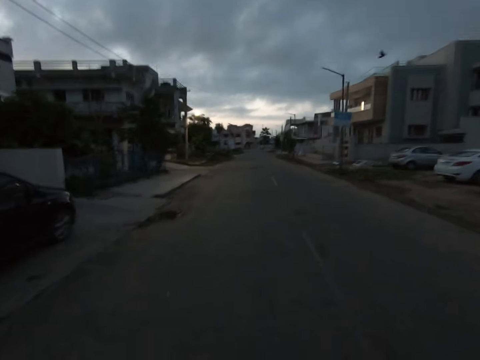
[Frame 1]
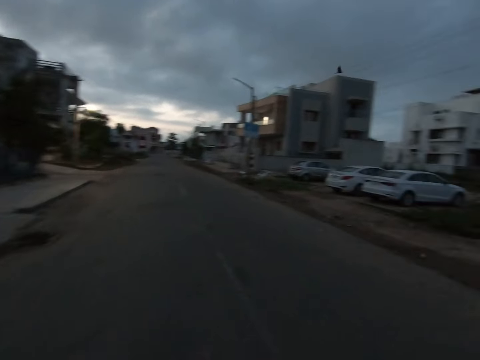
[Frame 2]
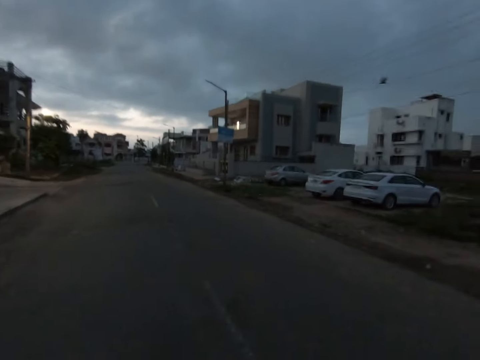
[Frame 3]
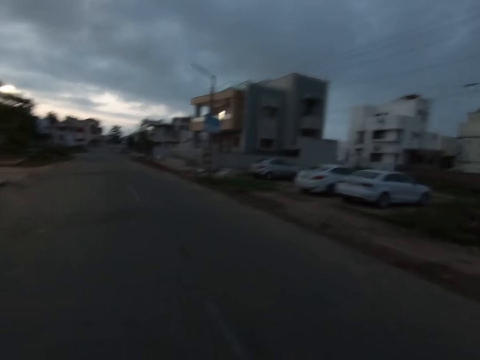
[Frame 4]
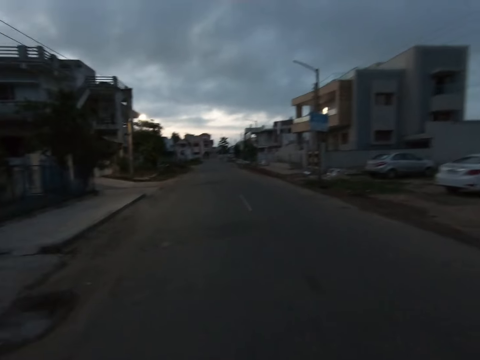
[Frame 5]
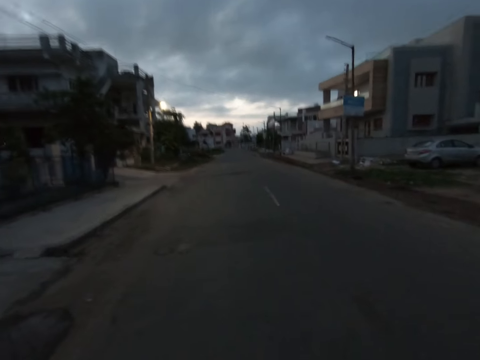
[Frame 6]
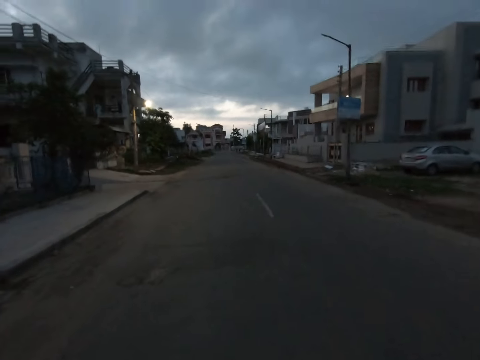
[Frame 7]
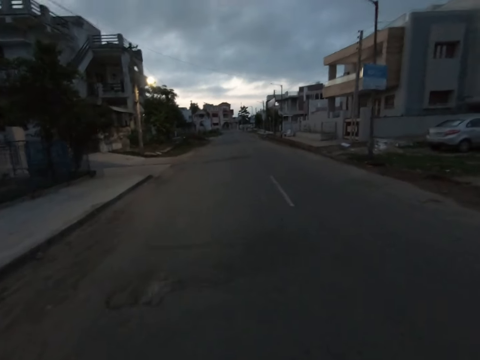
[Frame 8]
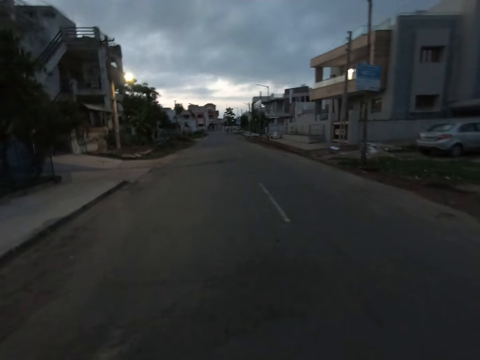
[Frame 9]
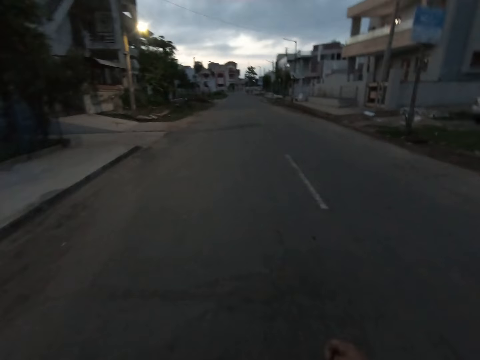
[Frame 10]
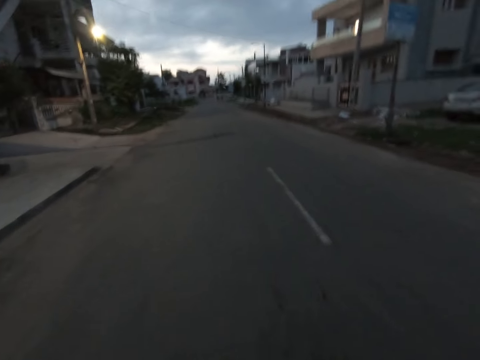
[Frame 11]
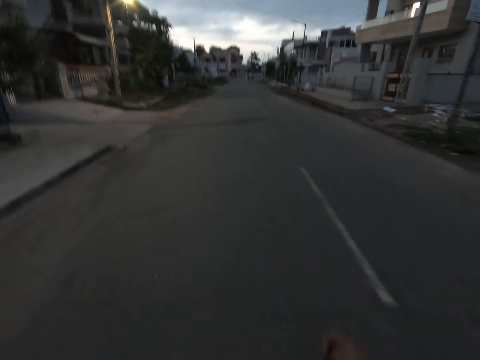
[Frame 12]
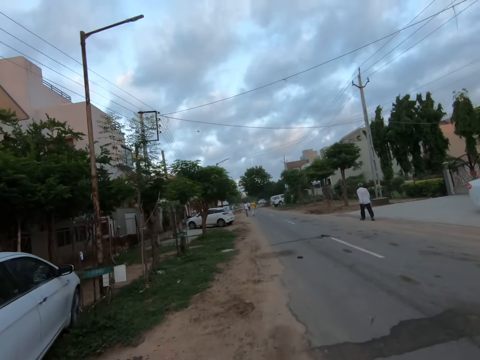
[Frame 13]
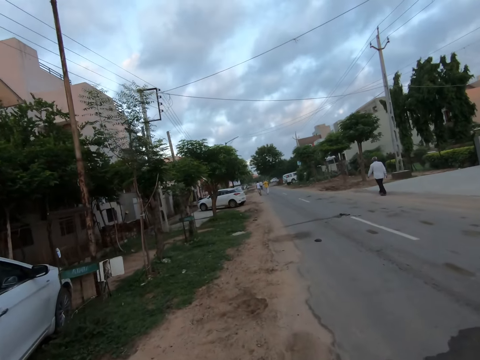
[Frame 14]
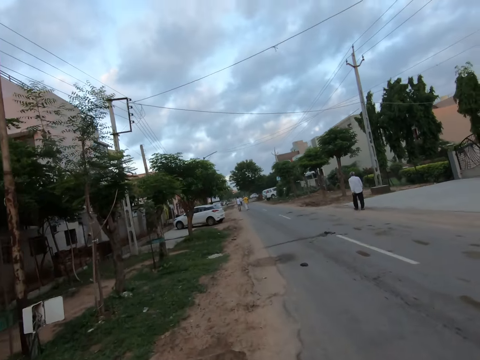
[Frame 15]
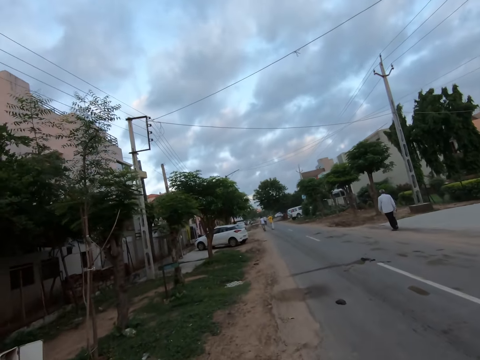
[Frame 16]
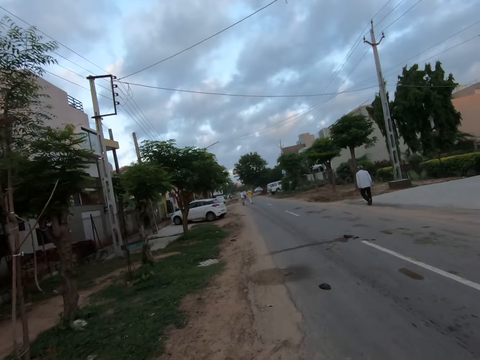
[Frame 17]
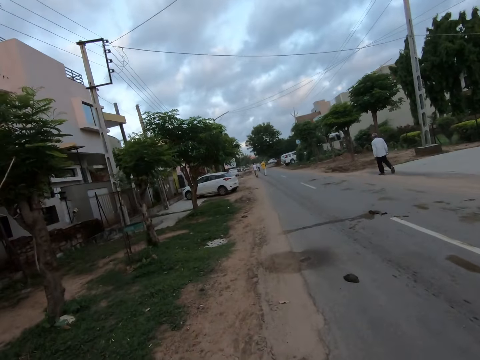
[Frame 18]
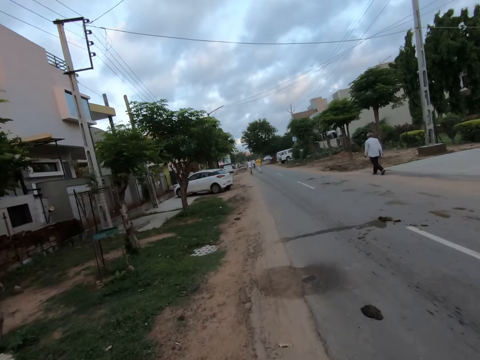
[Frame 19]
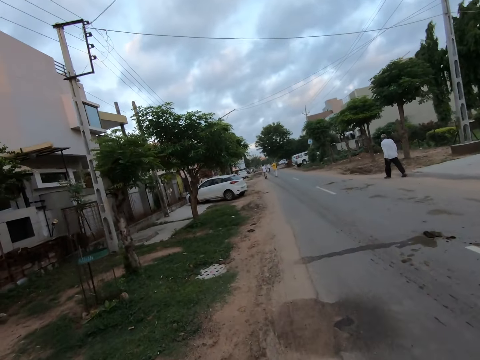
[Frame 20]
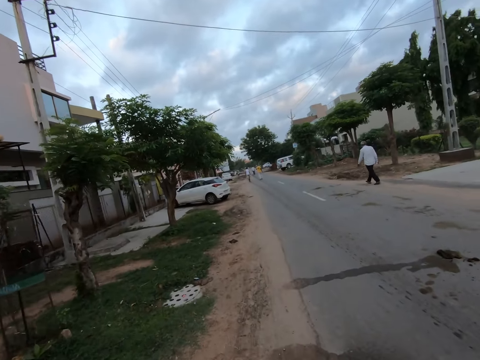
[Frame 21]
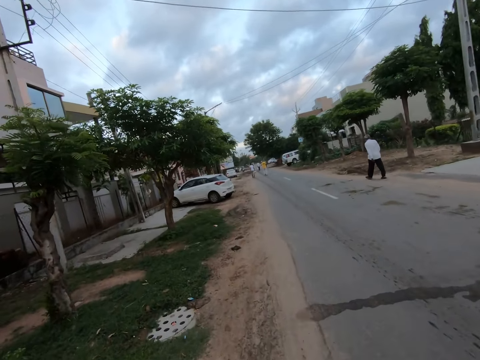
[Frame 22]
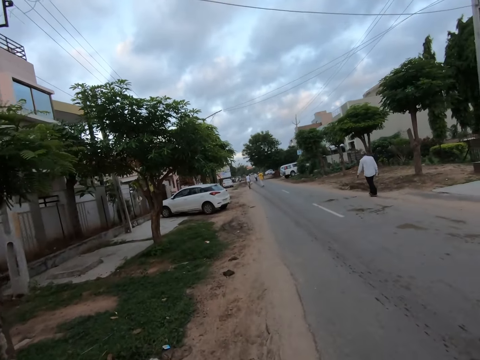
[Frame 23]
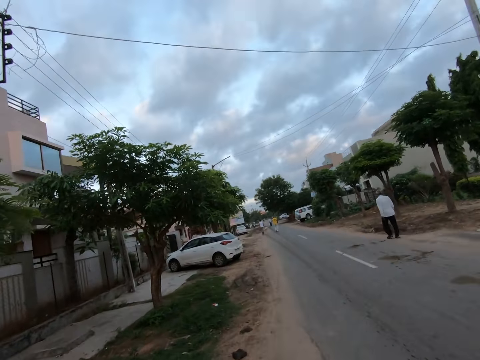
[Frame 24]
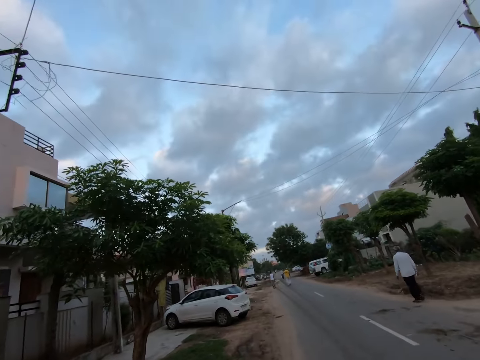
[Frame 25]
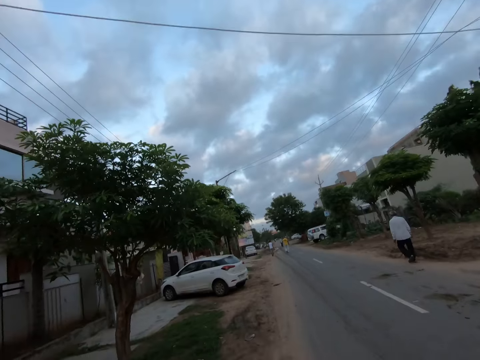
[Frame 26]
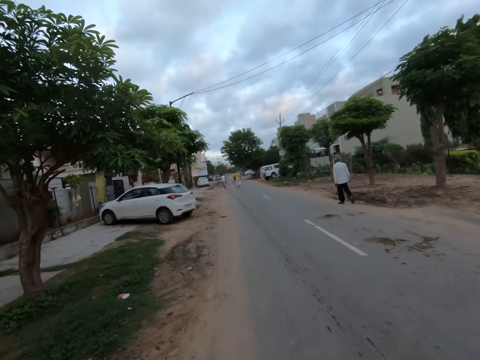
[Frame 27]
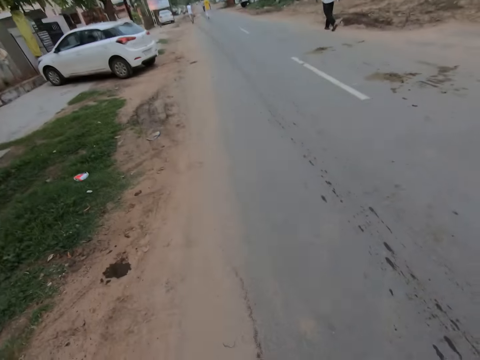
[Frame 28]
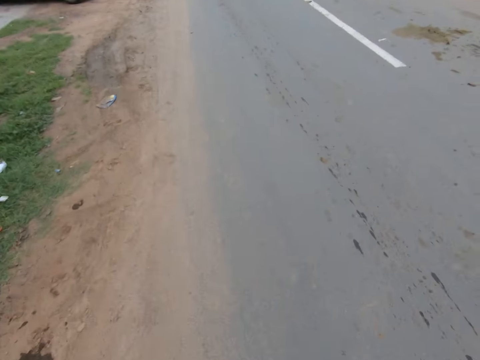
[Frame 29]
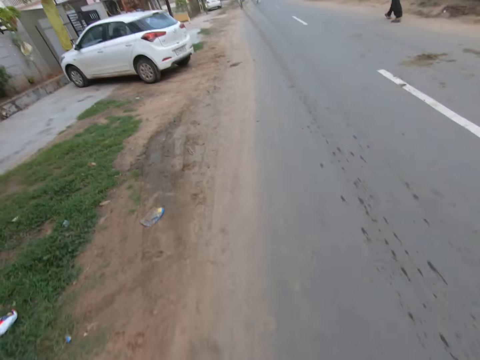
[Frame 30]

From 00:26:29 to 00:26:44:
The camera wearer walks on a road.

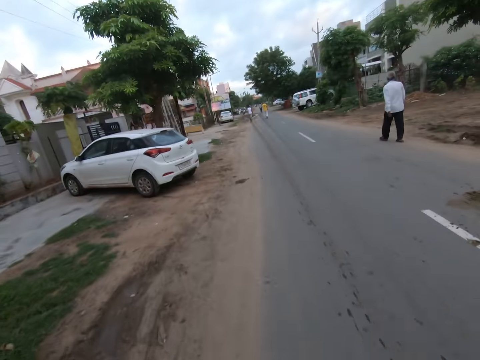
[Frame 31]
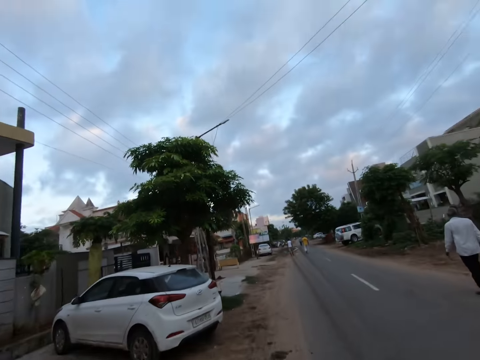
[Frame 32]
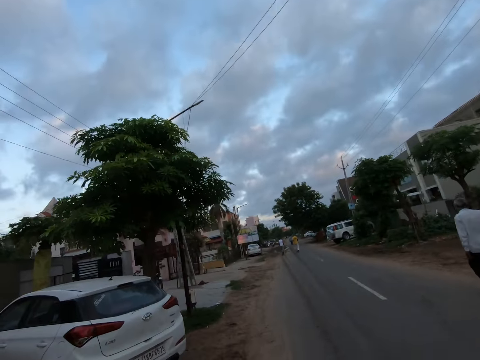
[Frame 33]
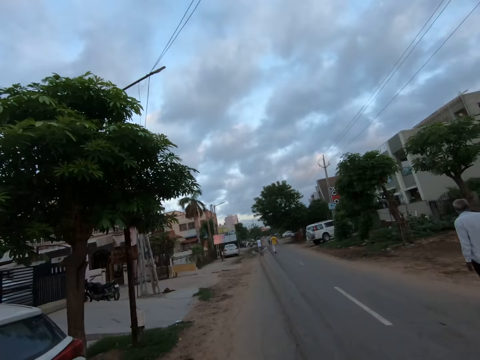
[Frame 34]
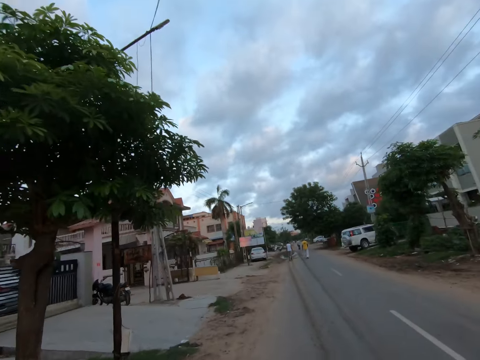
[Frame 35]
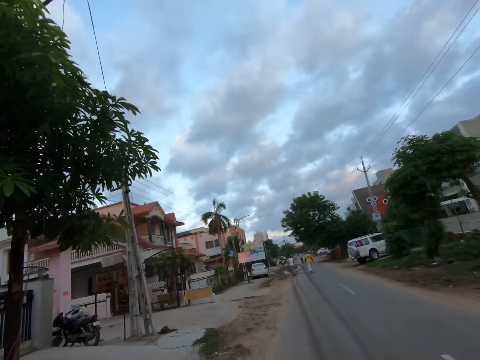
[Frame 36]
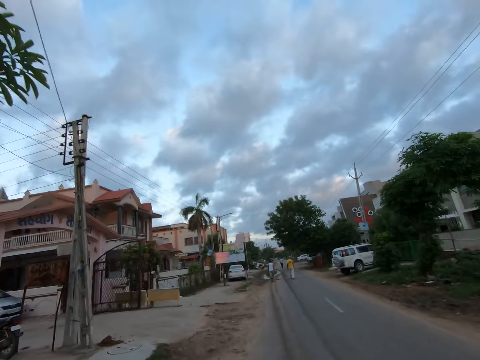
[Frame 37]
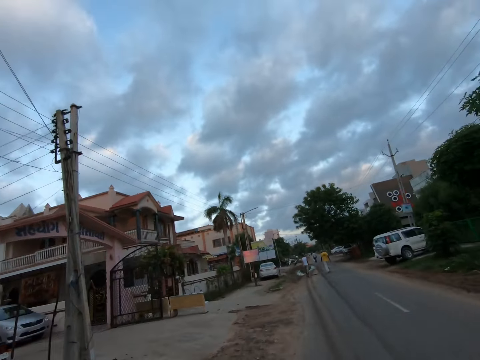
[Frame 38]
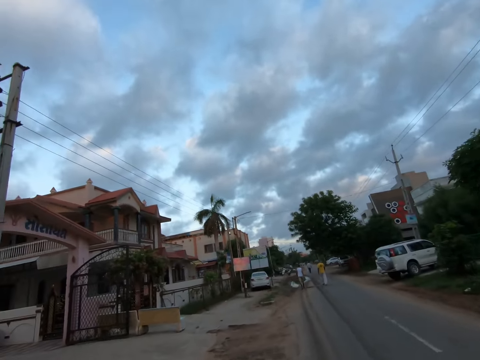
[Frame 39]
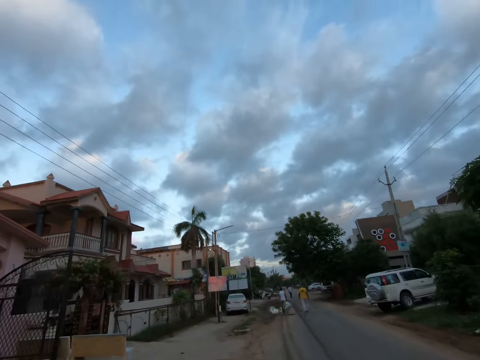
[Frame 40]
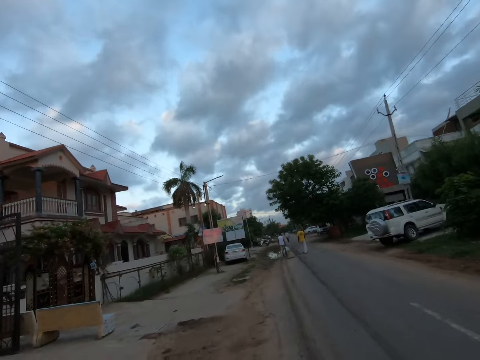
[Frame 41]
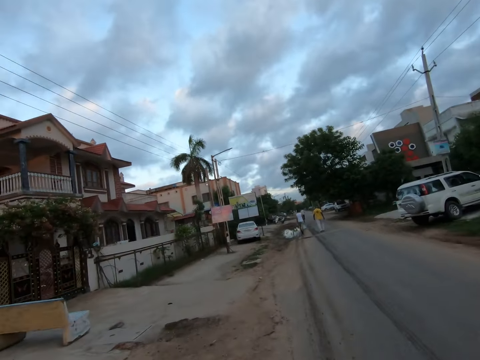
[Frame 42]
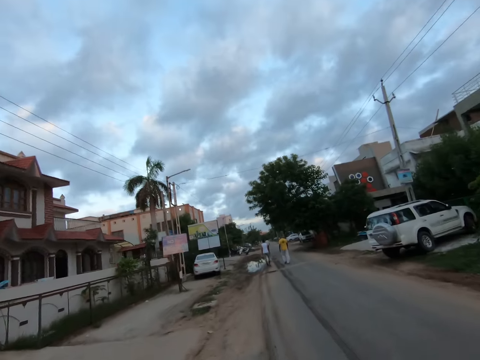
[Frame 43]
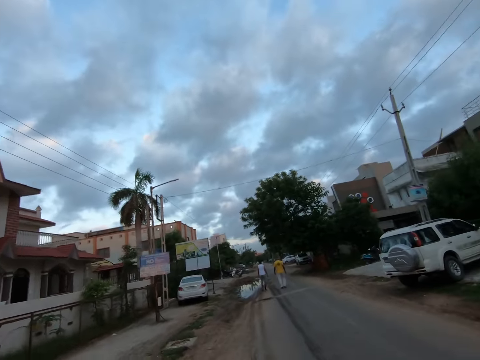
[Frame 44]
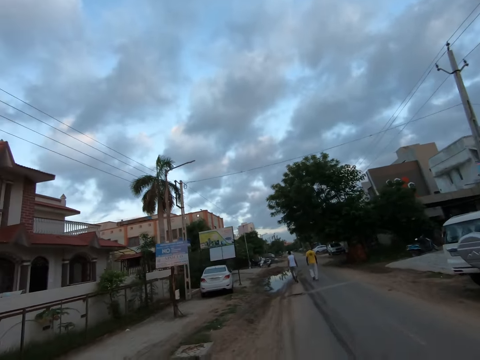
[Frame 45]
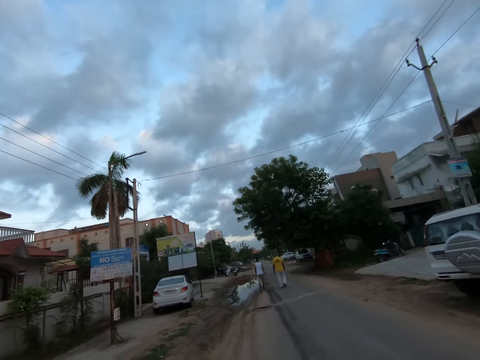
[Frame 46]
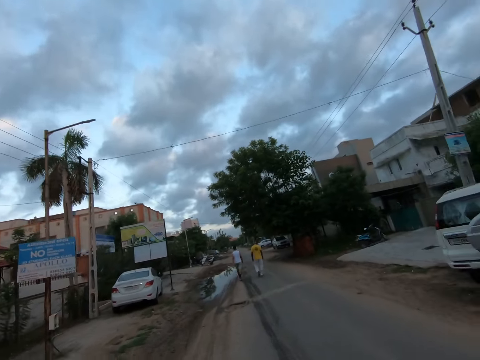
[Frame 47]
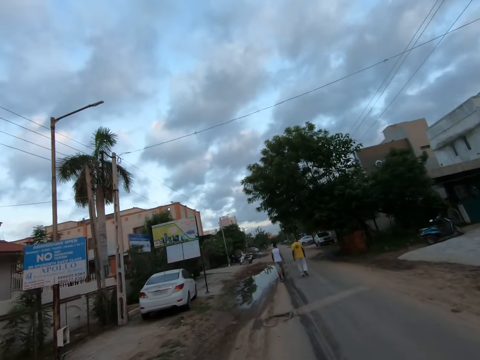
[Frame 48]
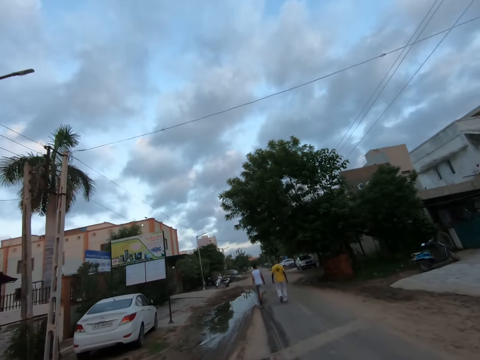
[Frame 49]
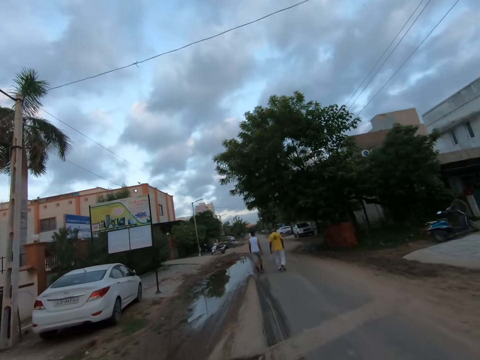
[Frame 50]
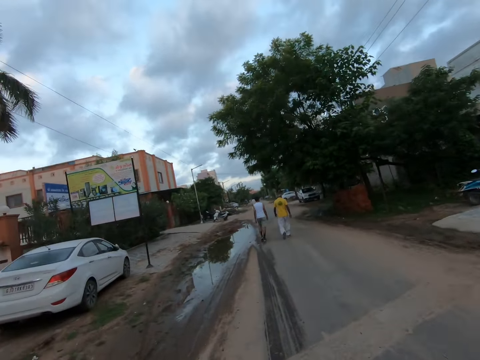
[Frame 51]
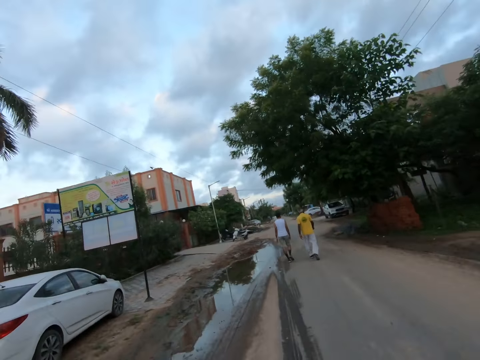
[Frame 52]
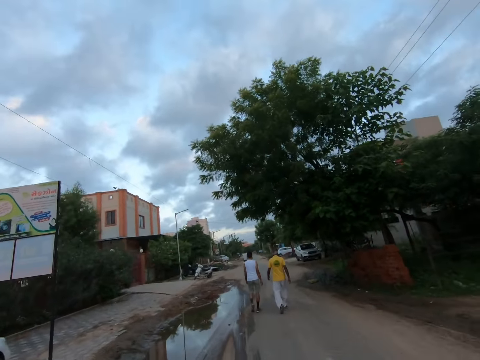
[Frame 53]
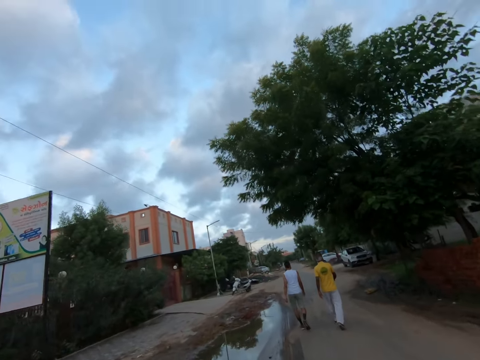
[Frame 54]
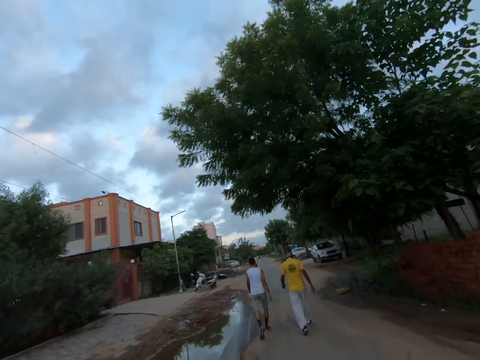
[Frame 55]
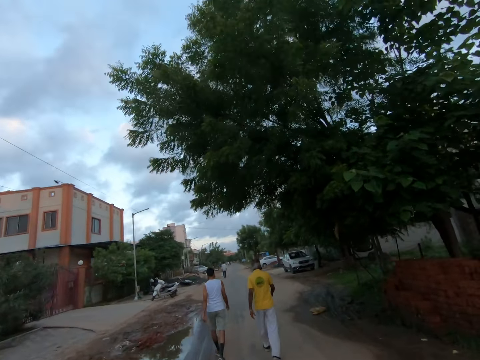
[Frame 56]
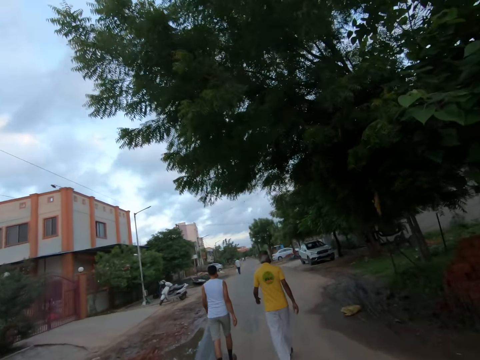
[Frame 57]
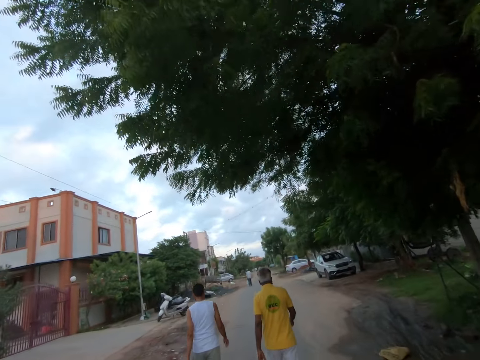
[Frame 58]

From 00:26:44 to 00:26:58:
The camera wearer runs on the road.
